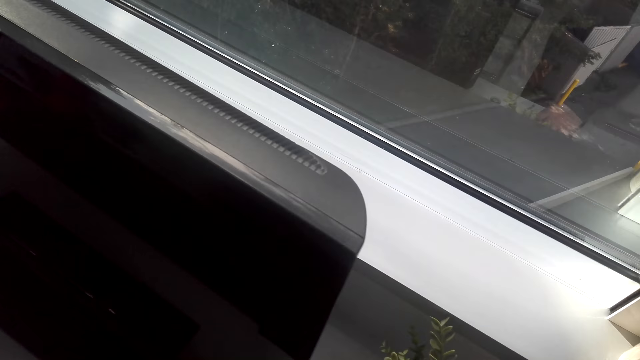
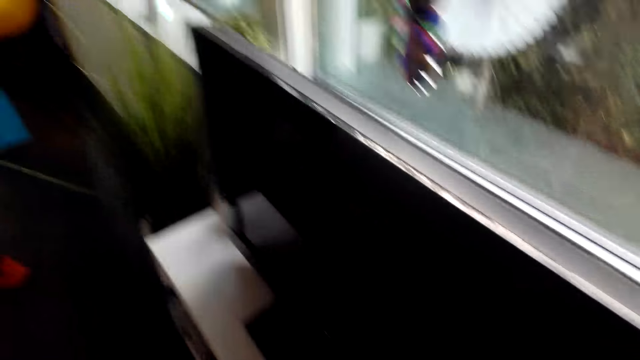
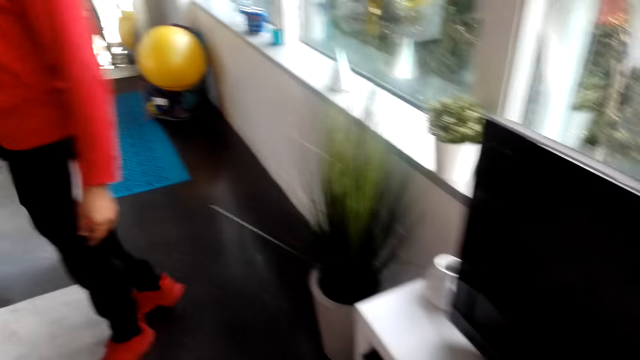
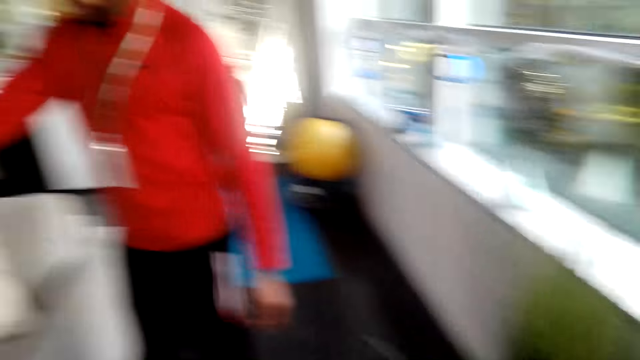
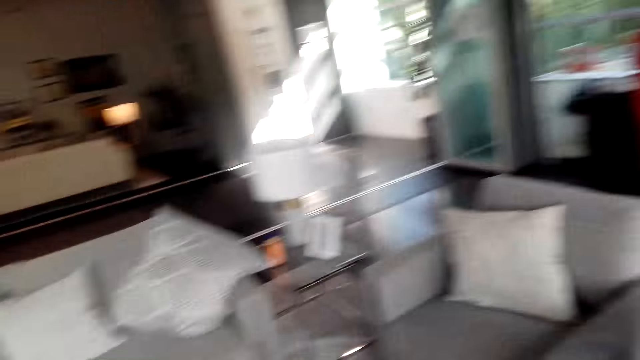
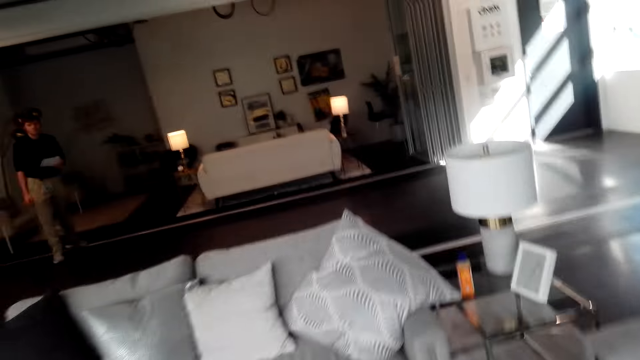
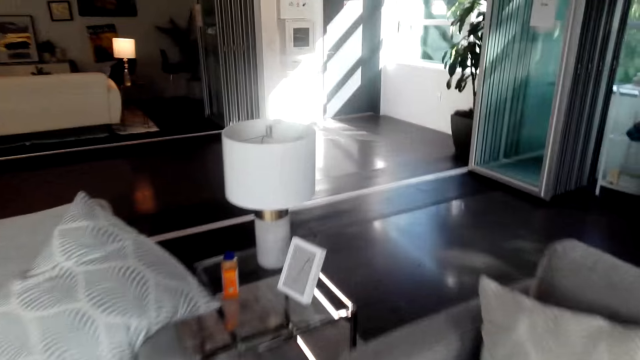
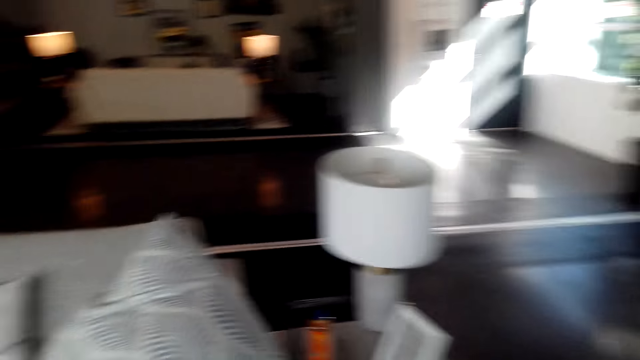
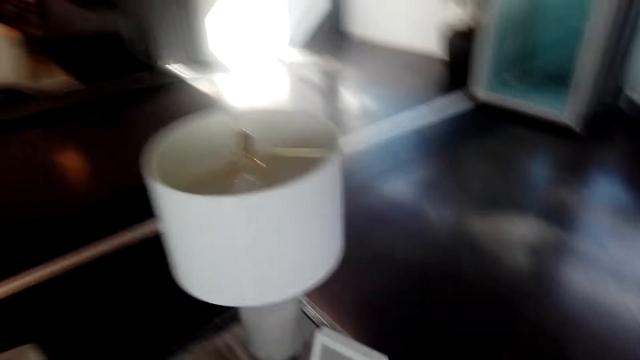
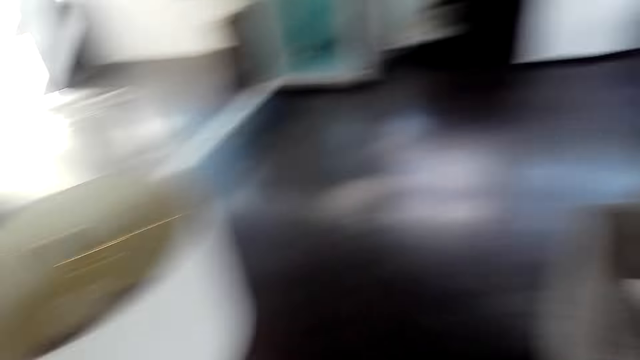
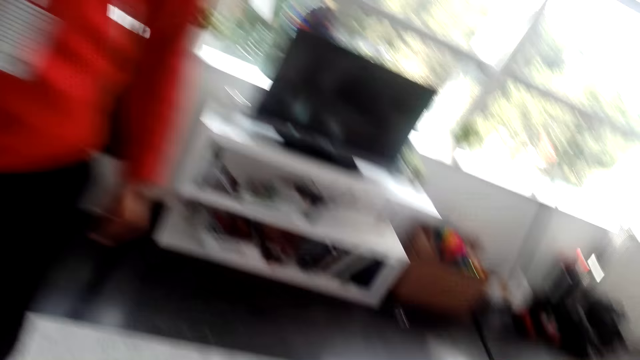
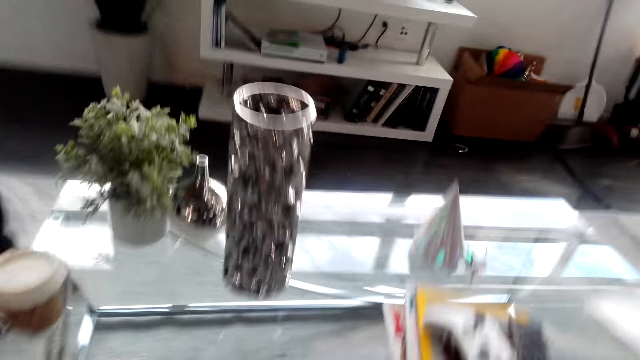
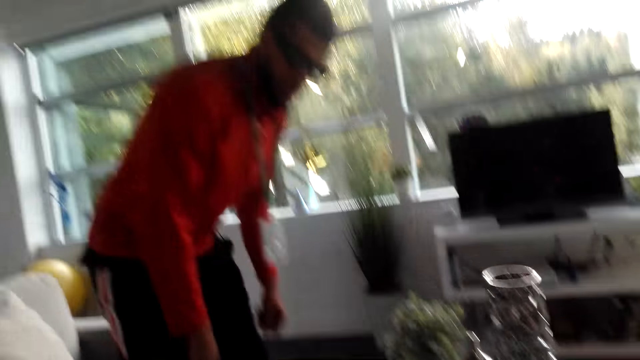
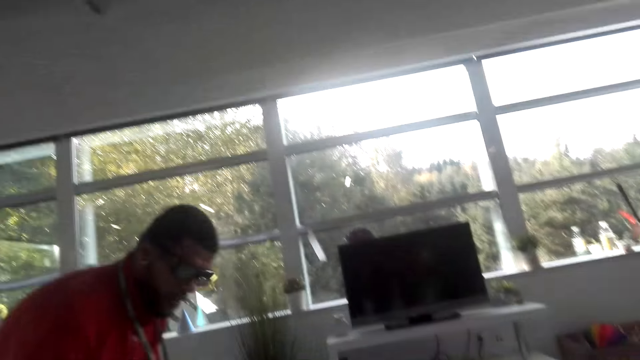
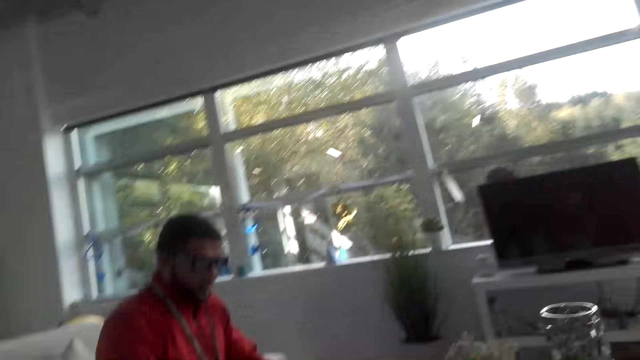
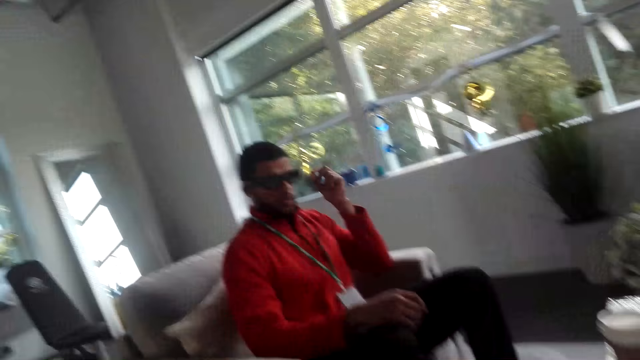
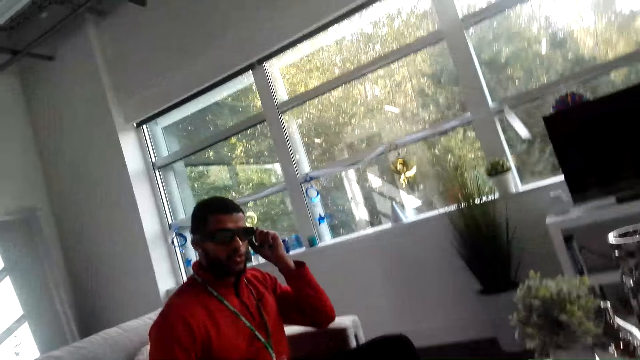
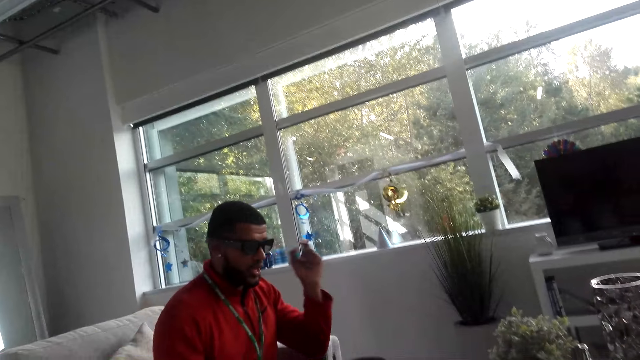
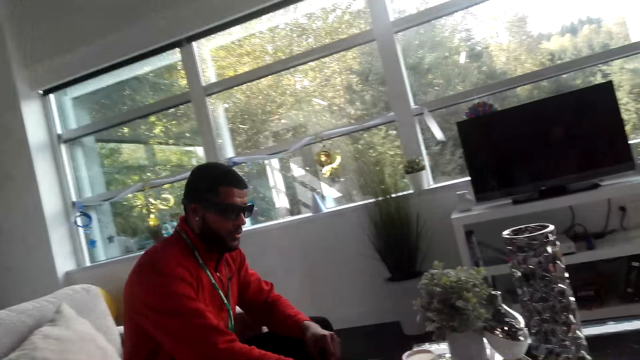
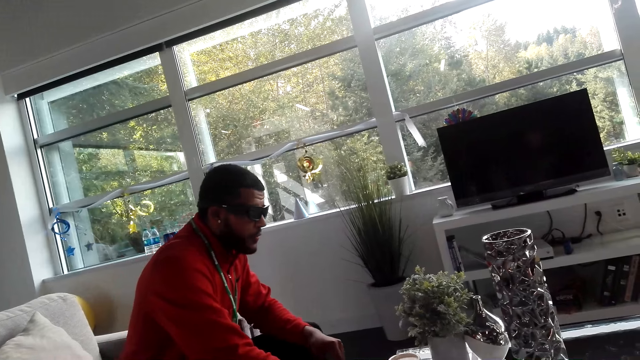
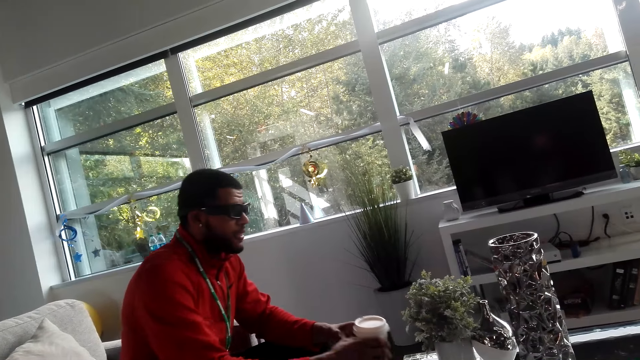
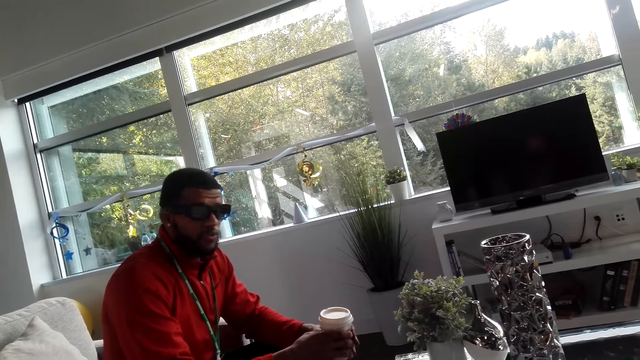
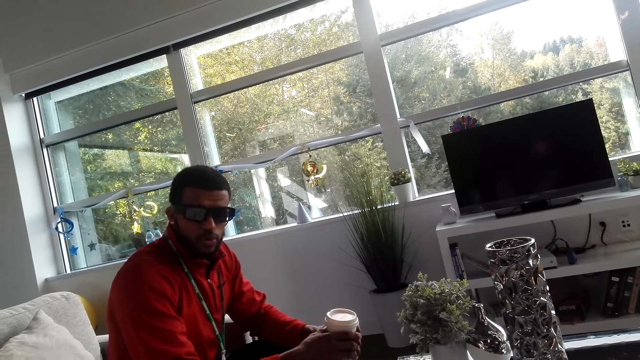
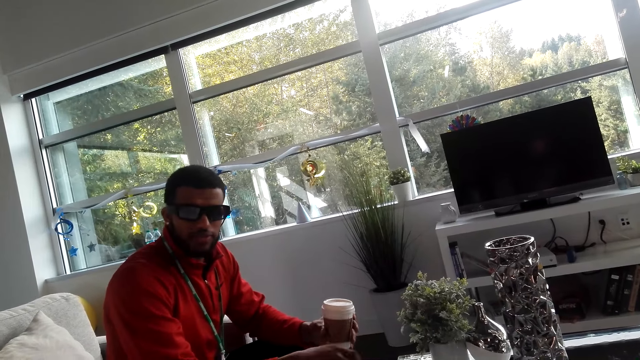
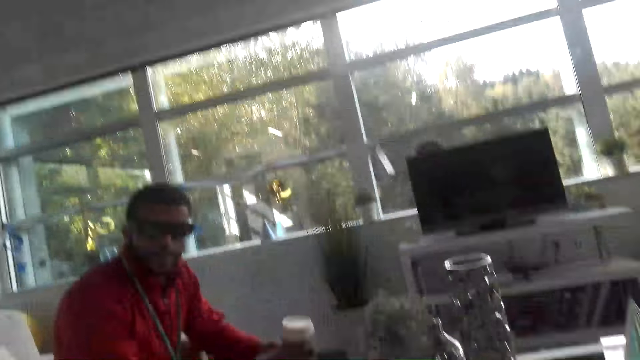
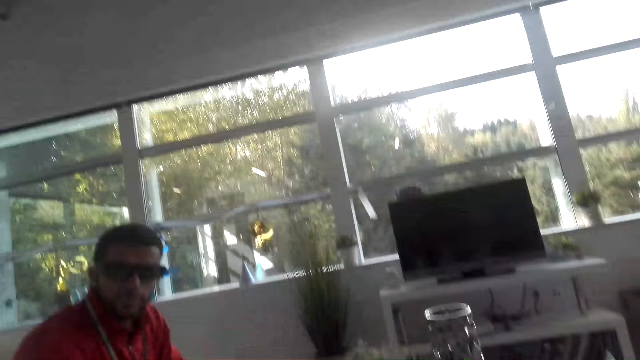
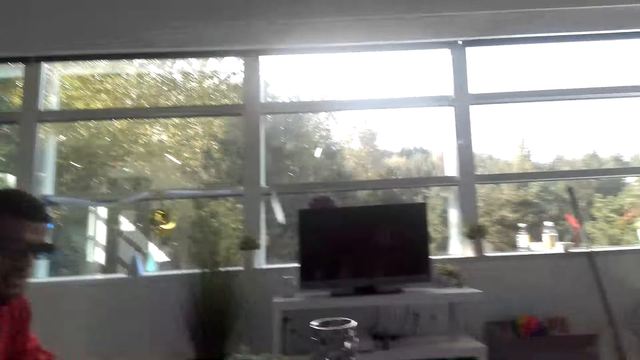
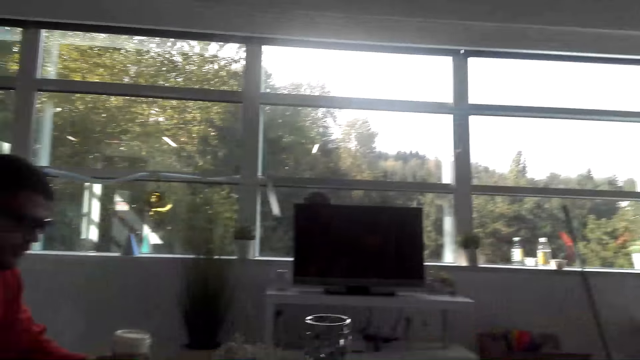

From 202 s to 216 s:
The man moves around. The camera wearer sits down on the sofa. The man sits on the sofa, adjusts glasses and lowers hand. The man picks up a coffee cup and holds the cup.

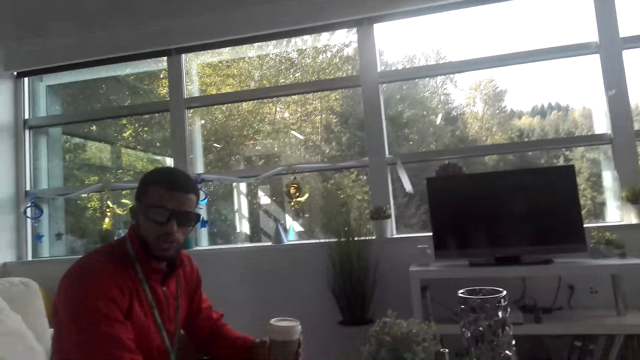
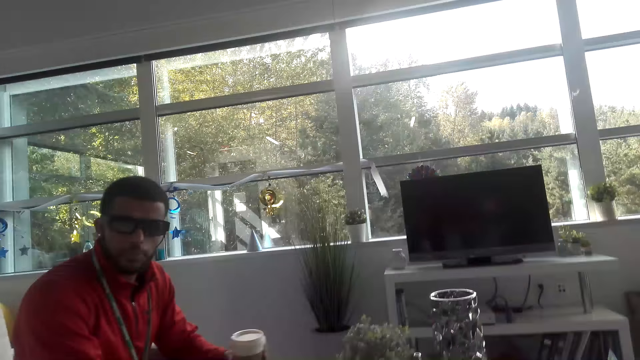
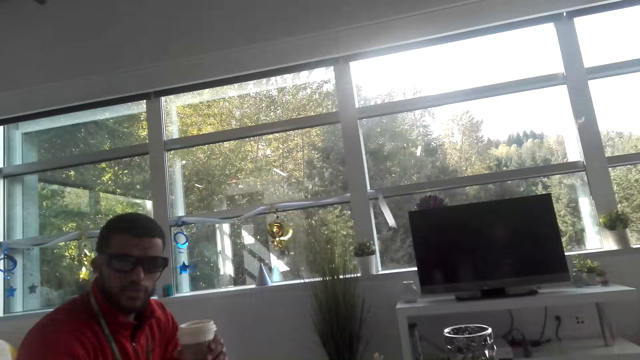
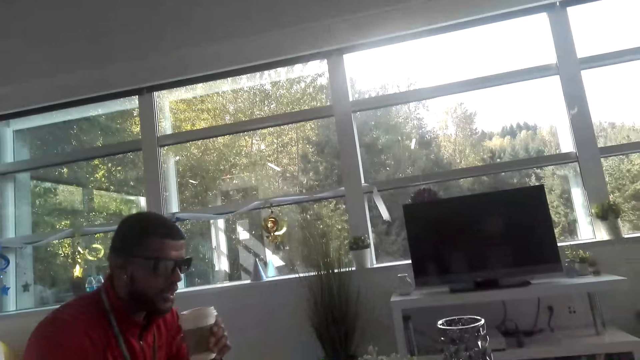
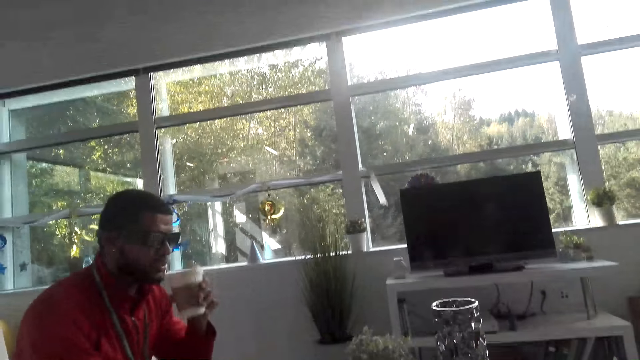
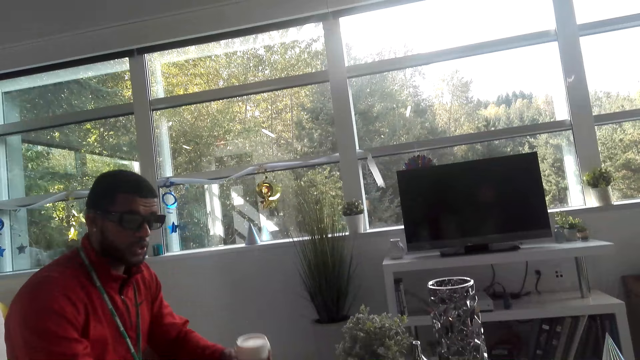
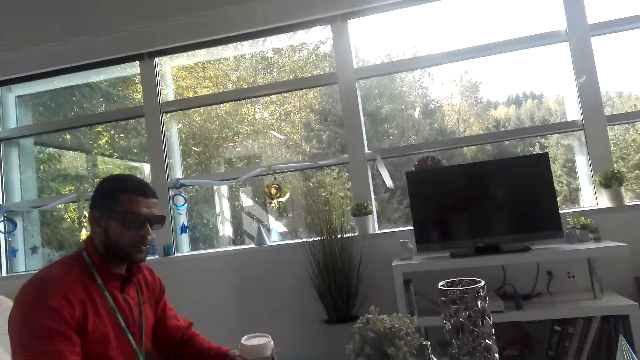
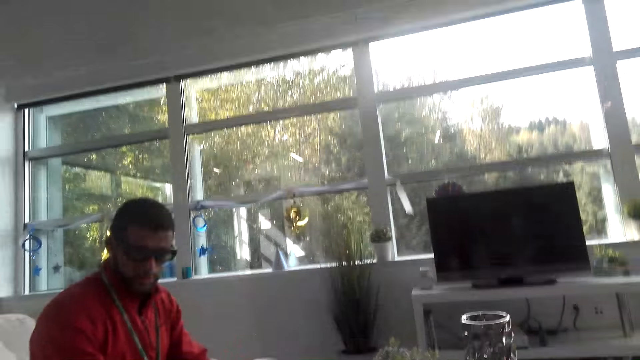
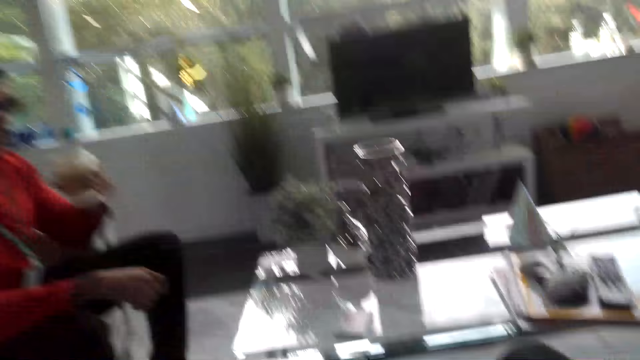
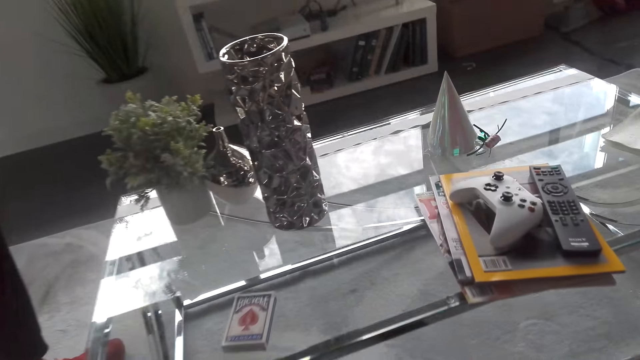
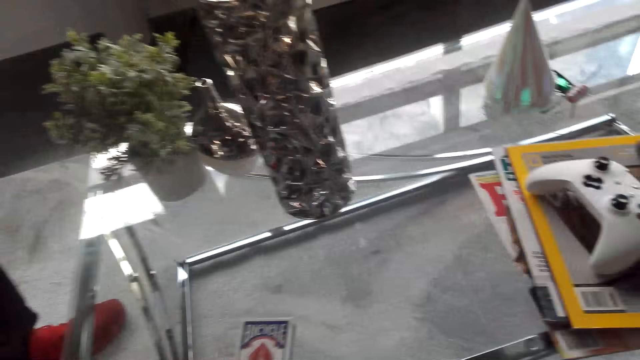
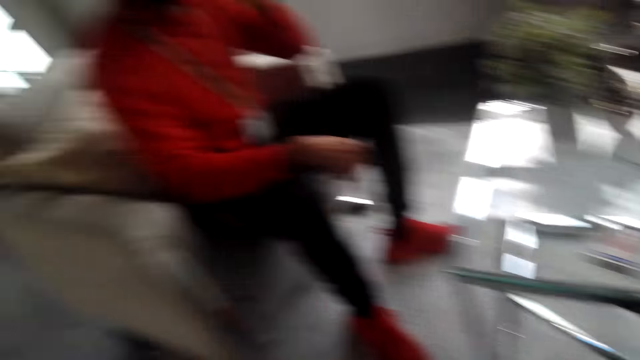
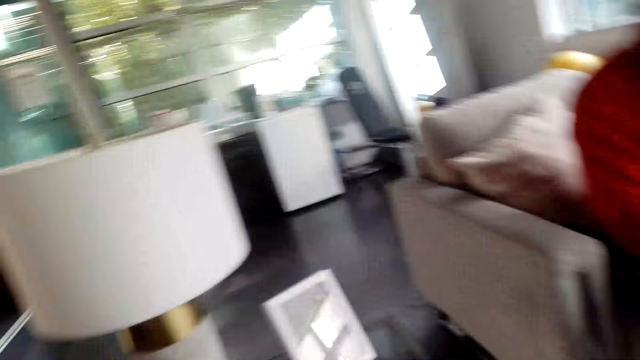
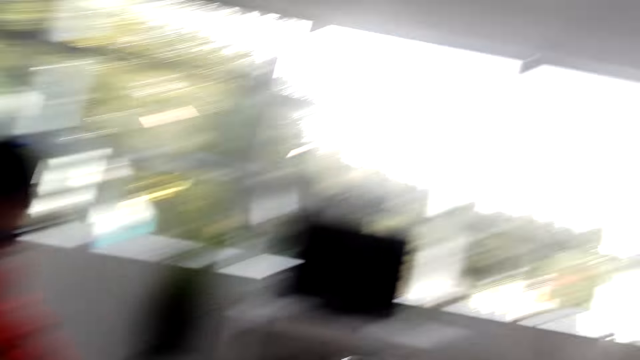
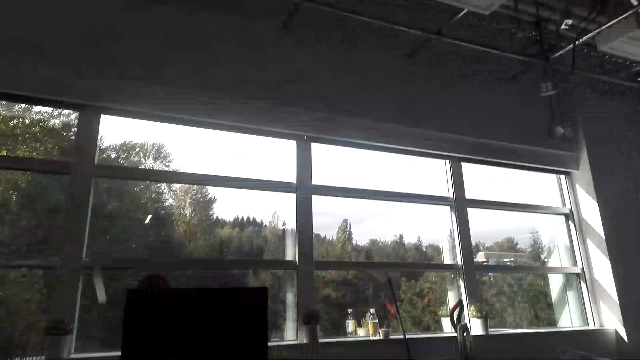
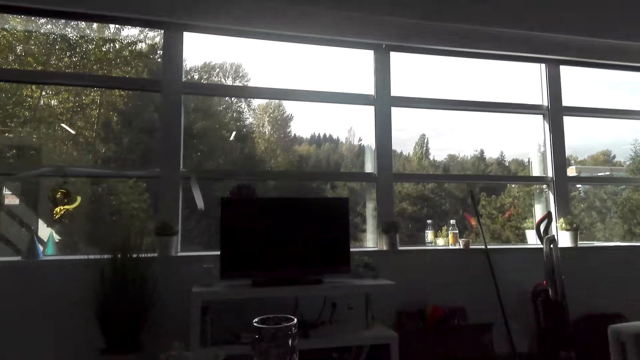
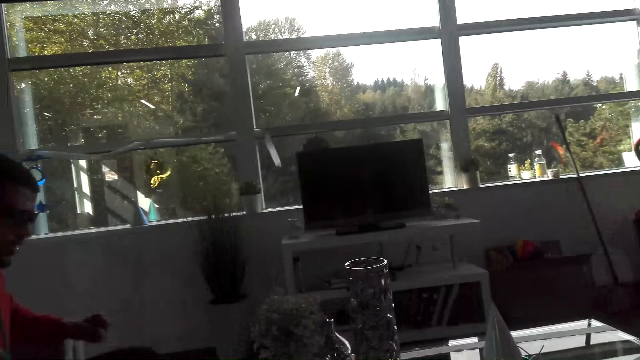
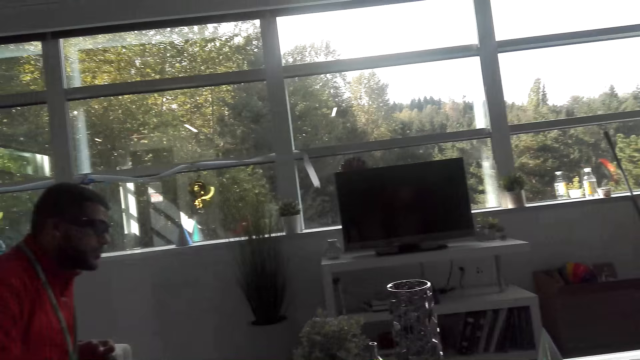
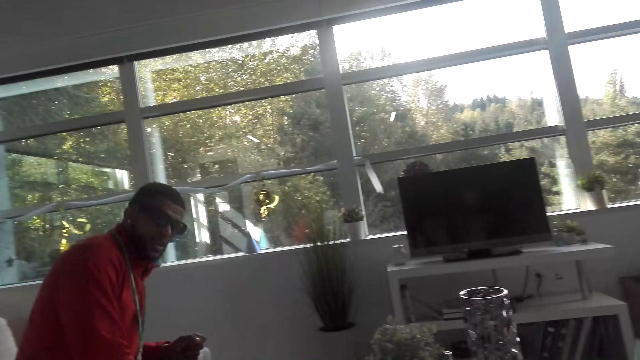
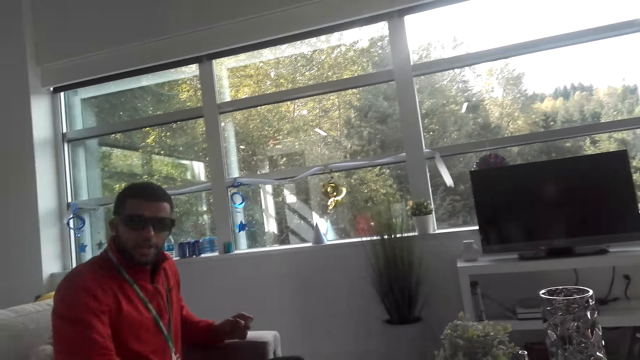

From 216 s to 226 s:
The camera wearer looks around. The man moves the cup toward the mouth. The camera wearer sips from the coffee cup. The man moves the cup away from the mouth and drinks. The camera wearer looks around and puts the coffee cup down.
